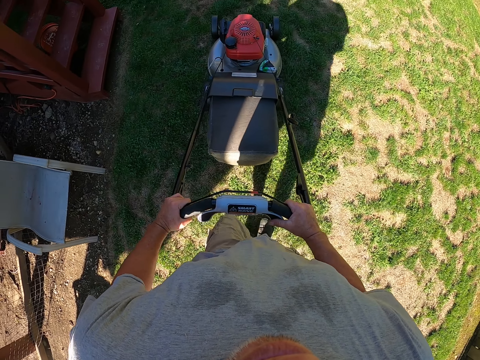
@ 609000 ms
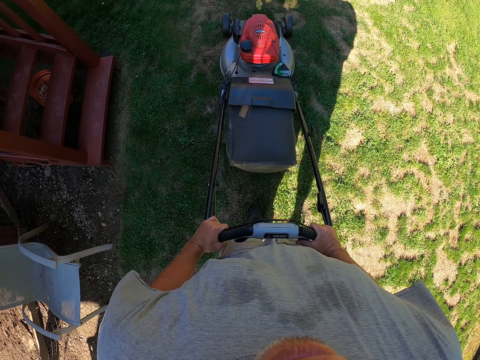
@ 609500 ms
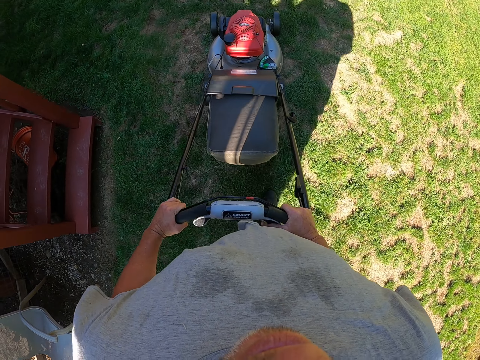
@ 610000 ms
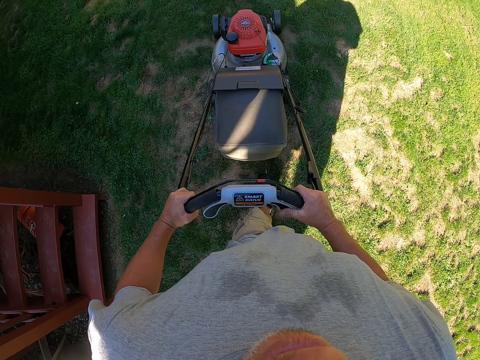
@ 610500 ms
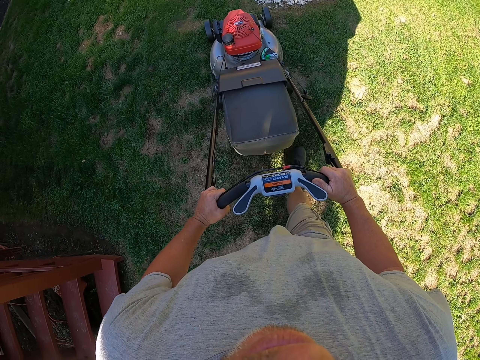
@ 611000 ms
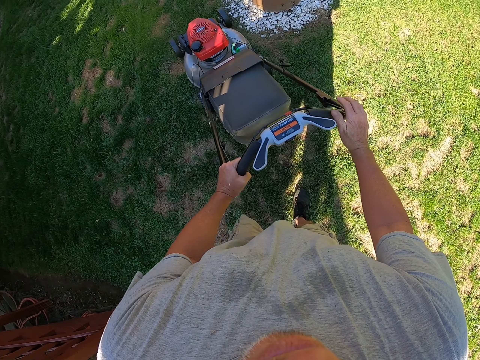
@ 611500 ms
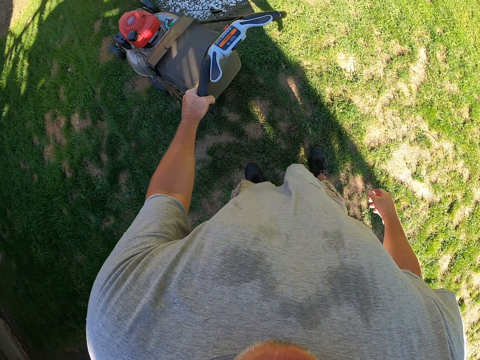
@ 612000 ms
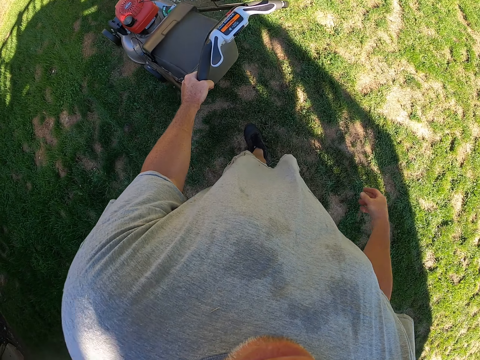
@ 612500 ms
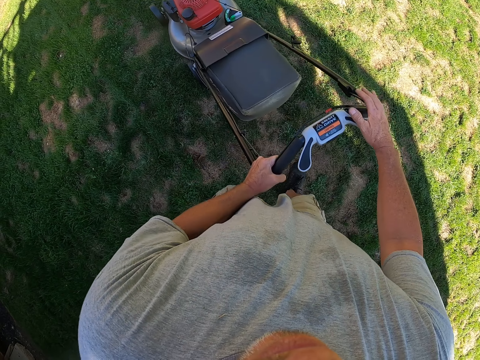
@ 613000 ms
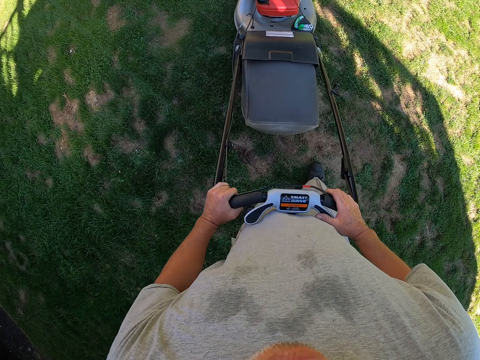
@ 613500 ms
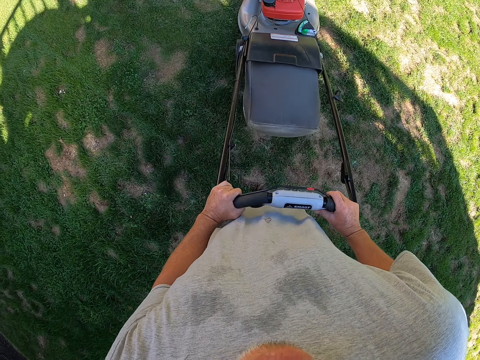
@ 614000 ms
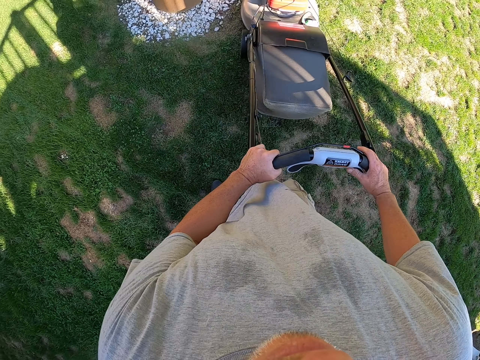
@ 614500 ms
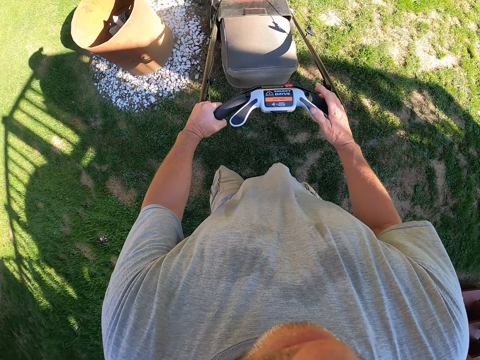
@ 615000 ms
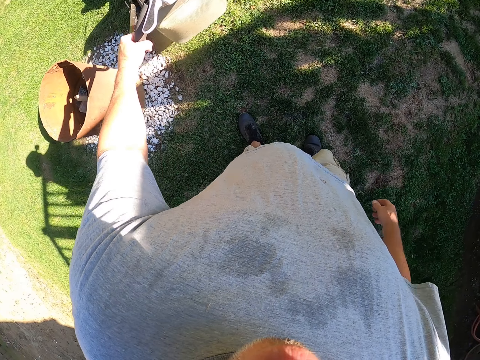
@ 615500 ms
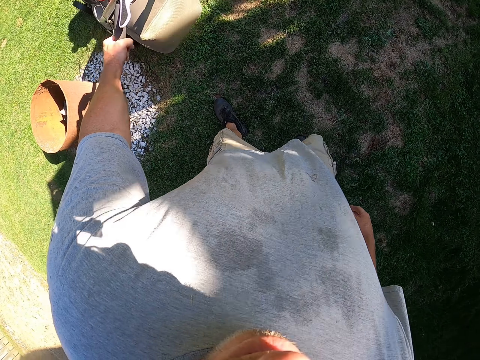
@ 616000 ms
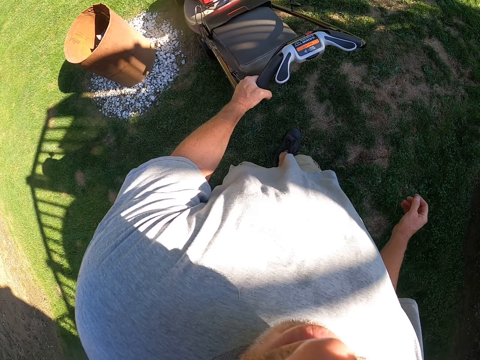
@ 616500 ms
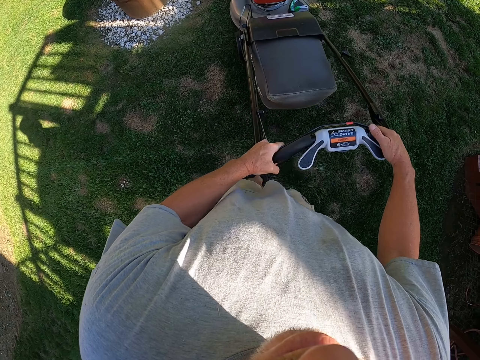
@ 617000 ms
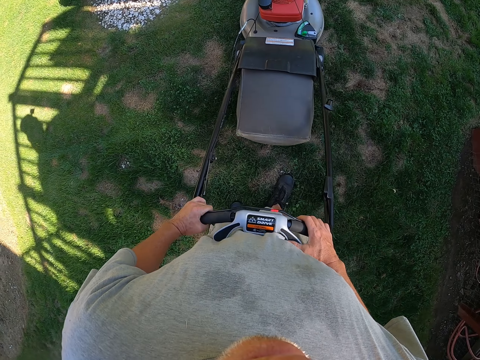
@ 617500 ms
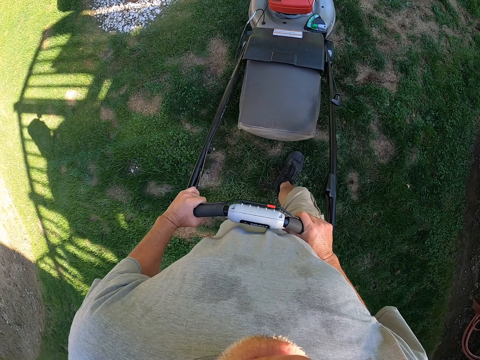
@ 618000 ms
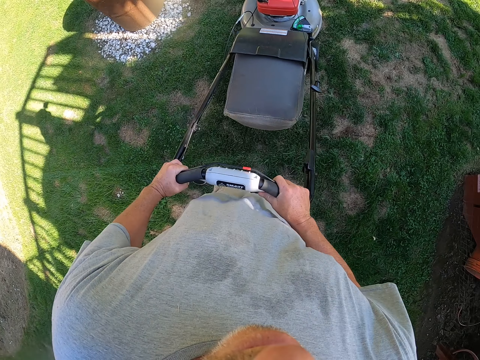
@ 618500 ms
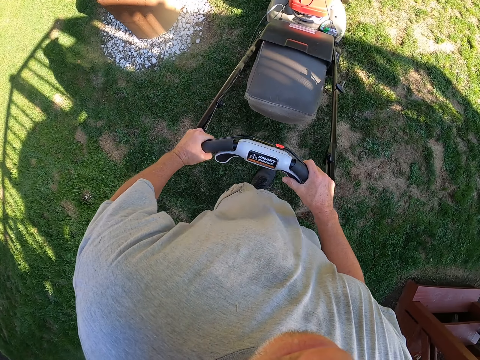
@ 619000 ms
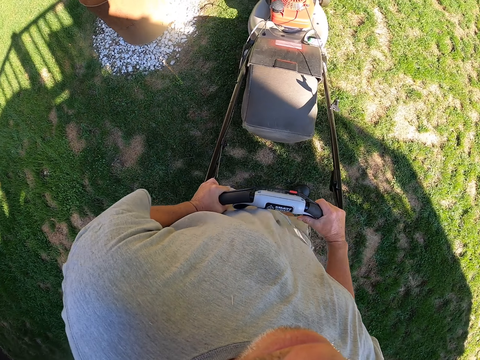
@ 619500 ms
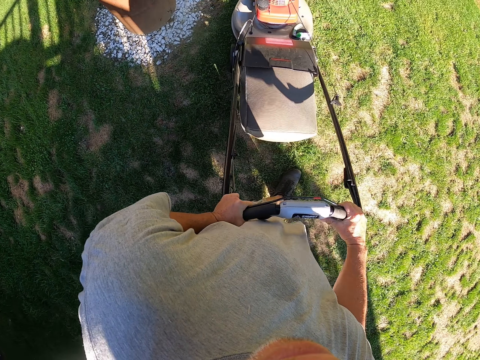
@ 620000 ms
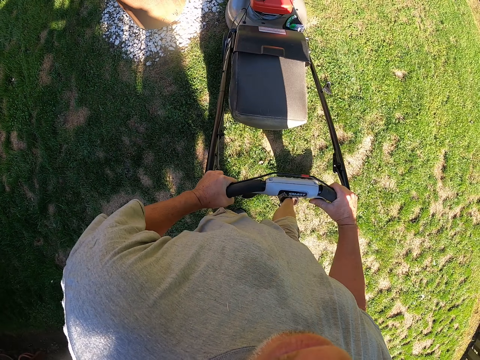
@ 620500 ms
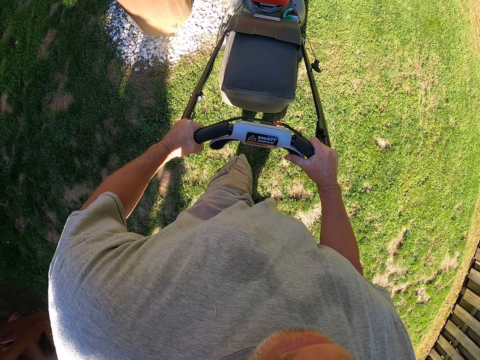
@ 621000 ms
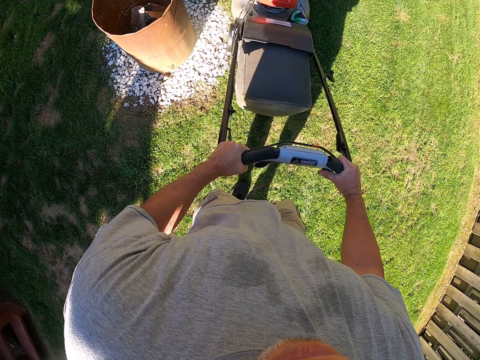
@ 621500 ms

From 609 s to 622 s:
The camera wearer holds the lawn mower with one hand. They pull the lawn mower. They hold the lawn mower with both hands. They cut grass with the lawn mower. They hold the lawn mower with one hand. They pull the lawn mower. They hold the lawn mower with both hands. They cut the grass with the lawn mower.

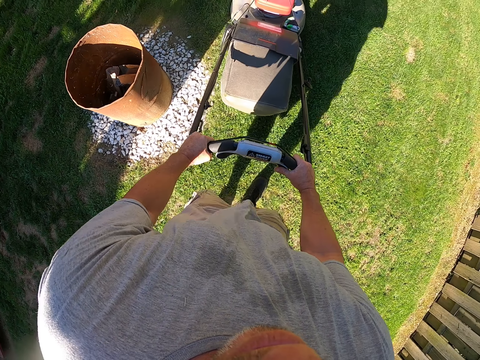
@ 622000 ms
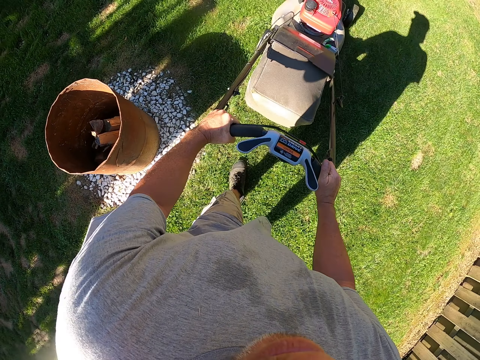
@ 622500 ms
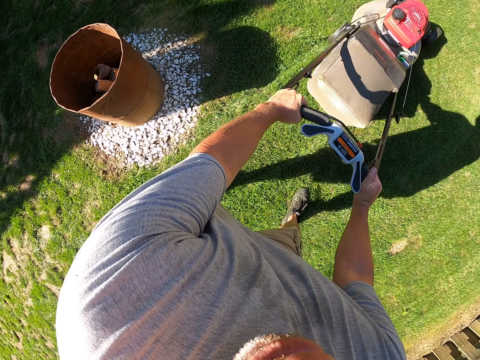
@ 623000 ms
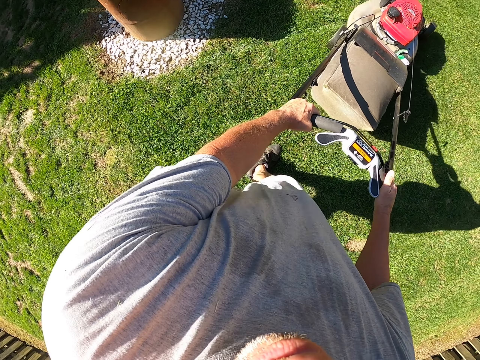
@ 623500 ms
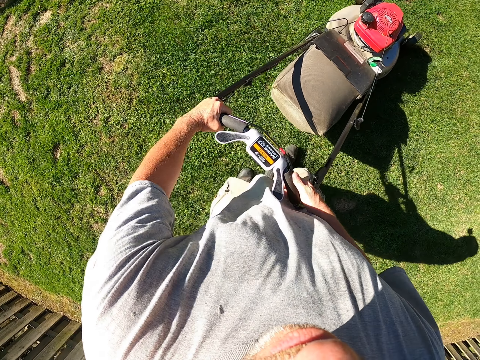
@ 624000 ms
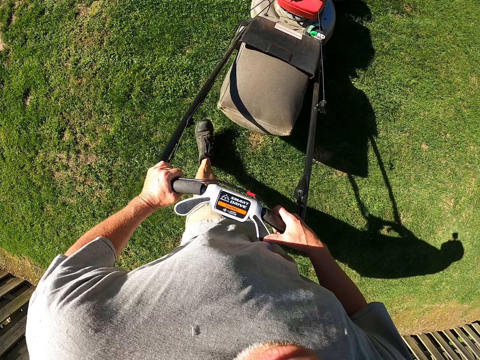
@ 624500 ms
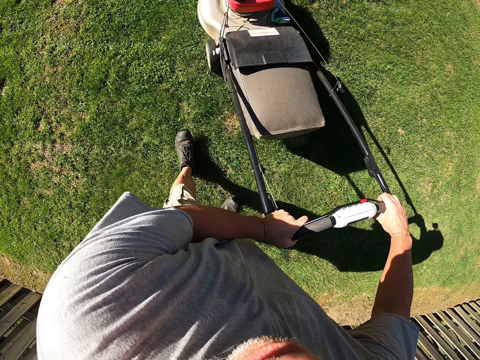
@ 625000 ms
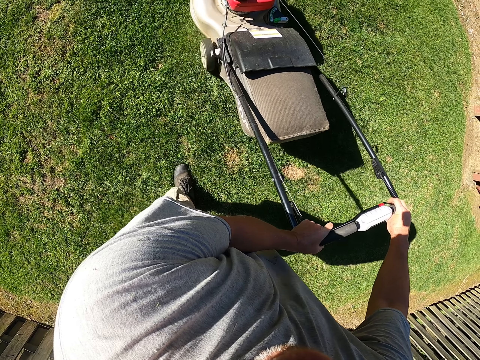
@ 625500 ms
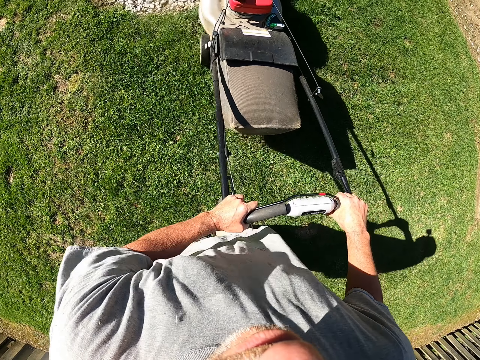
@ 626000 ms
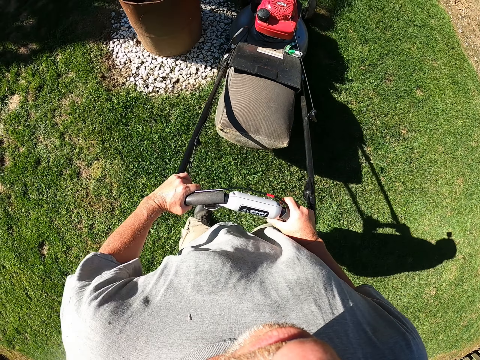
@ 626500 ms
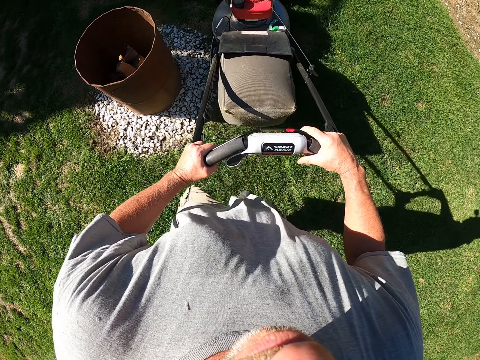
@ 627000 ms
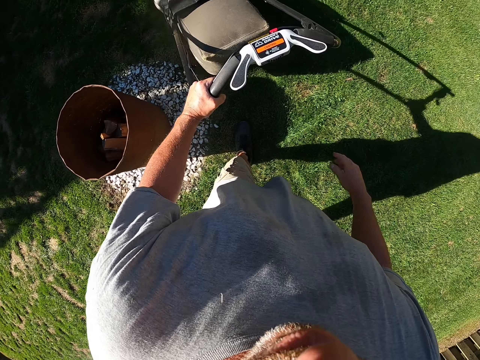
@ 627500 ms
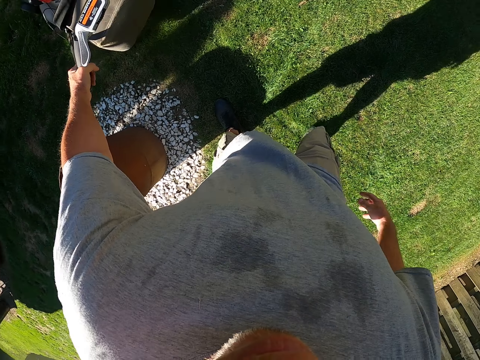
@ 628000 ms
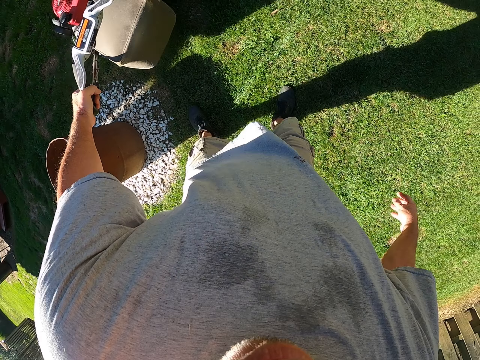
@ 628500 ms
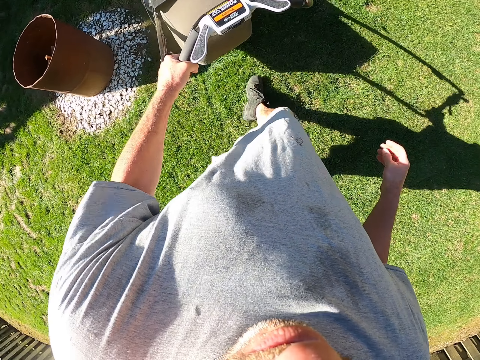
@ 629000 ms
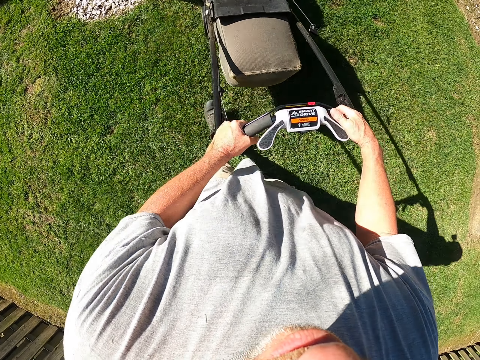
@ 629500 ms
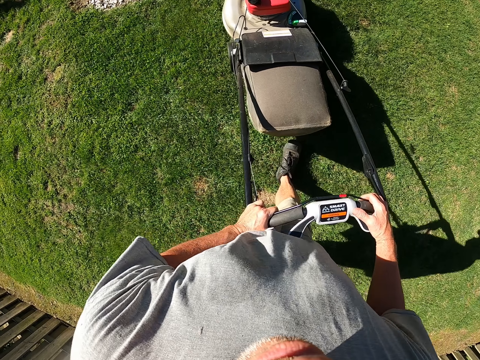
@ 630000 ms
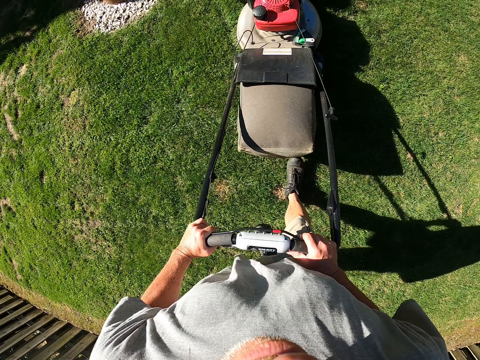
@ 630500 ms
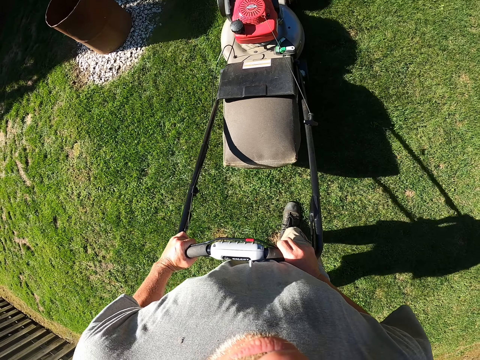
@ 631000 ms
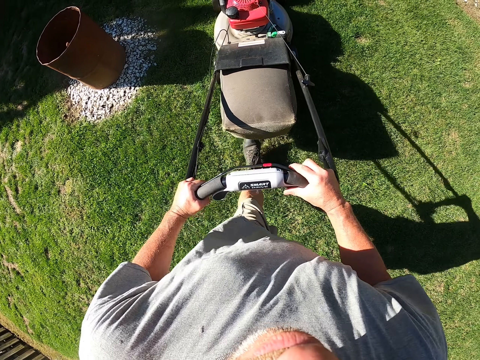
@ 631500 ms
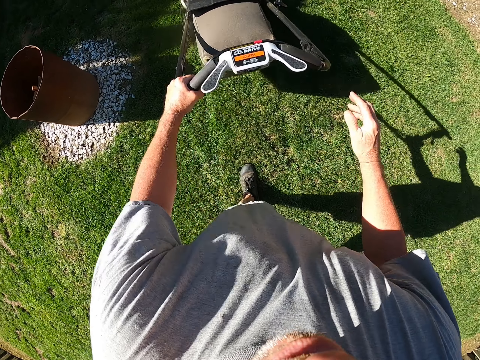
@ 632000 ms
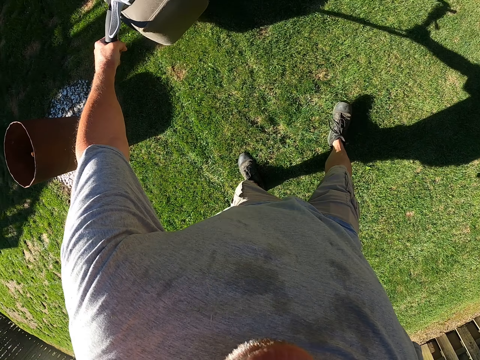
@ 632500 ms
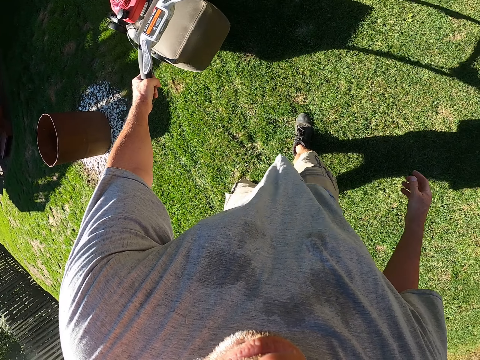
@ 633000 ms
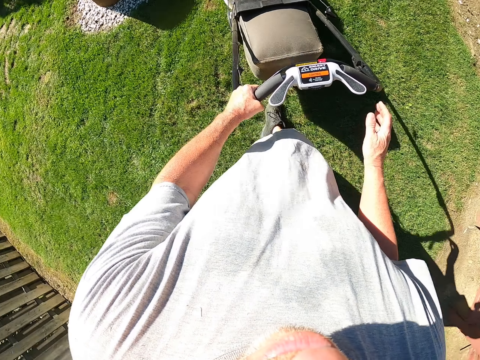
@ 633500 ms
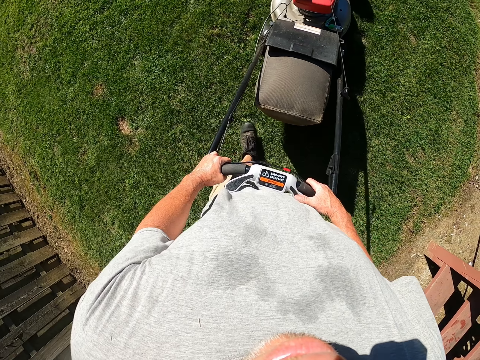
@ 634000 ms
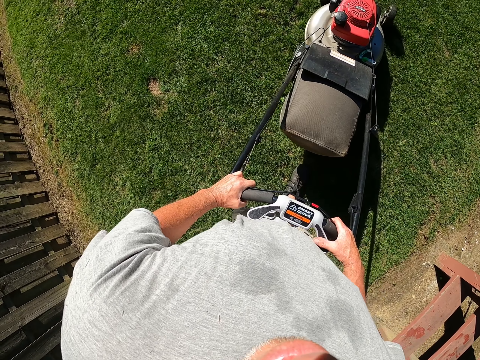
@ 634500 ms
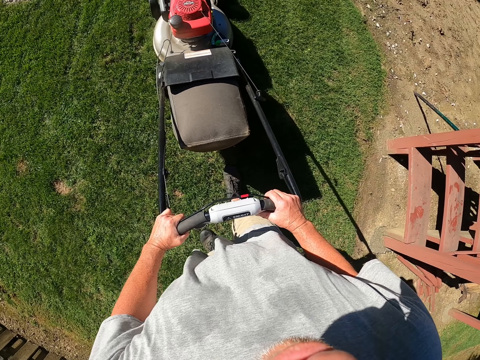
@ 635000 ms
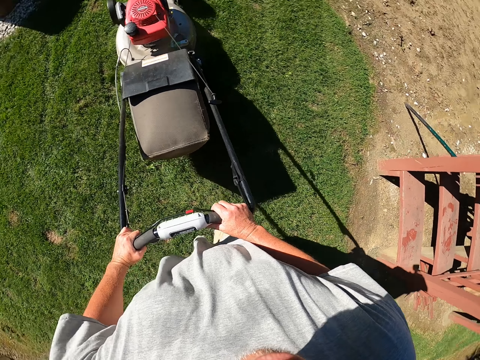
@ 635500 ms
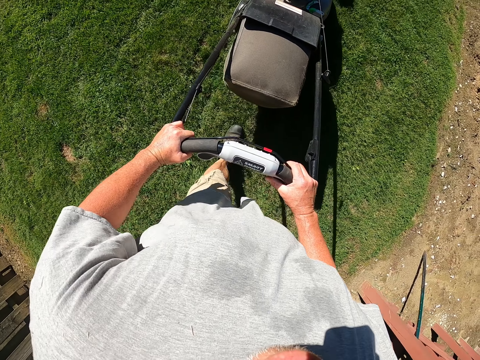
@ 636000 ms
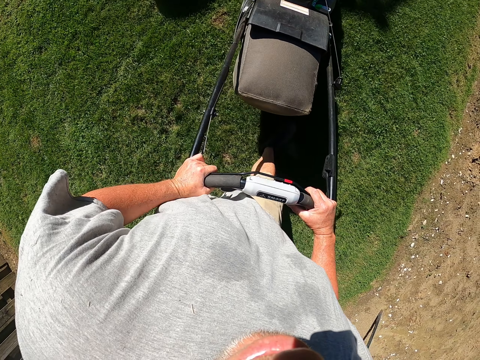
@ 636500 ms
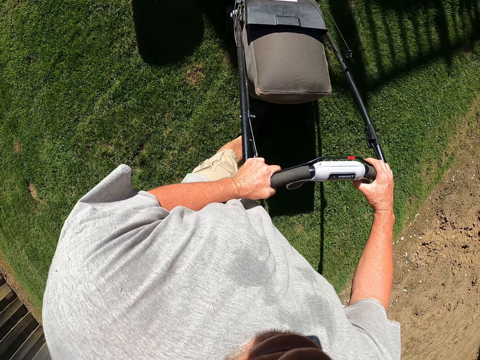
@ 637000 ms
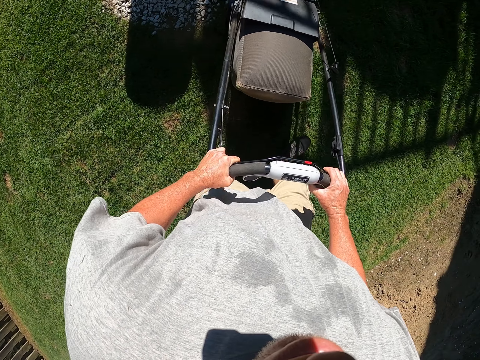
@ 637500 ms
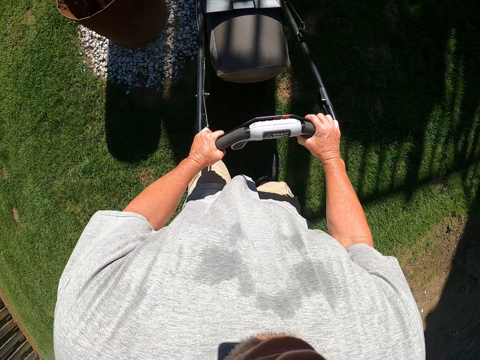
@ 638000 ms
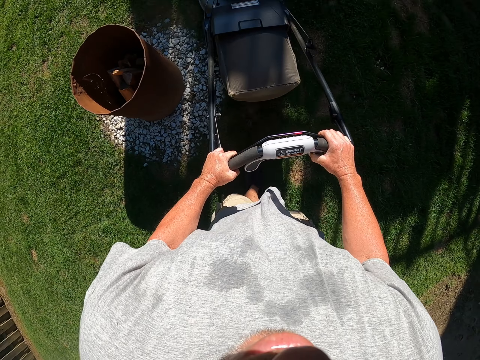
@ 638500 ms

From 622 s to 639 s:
The camera wearer pulls the lawn mower. They cut grass with the lawn mower. They hold the lawn mower with one hand. They pull the lawn mower. They hold the lawn mower with both hands. They cut grass with the lawn mower. They hold the lawn mower with one hand. They pull the lawn mower. They hold the lawn mower with both hands. They cut grass with the lawn mower.
